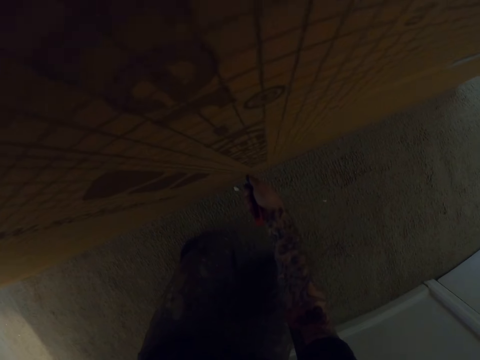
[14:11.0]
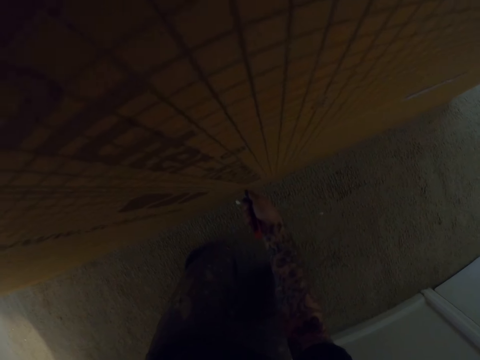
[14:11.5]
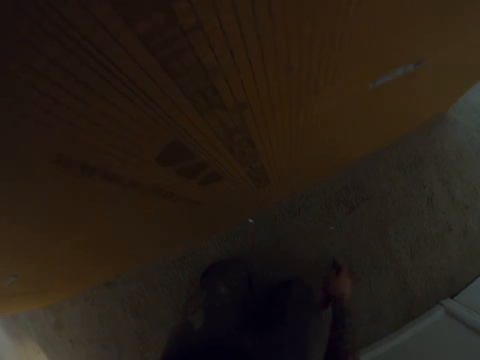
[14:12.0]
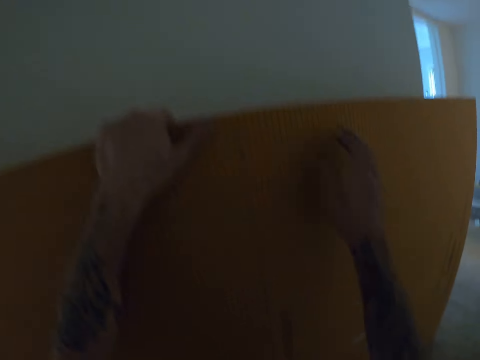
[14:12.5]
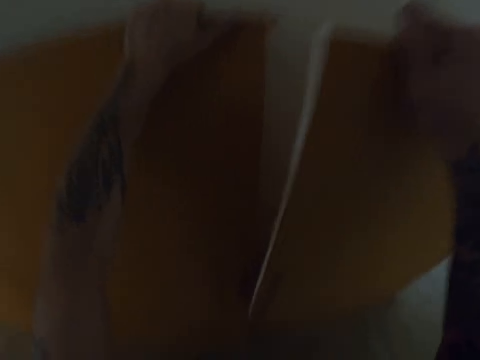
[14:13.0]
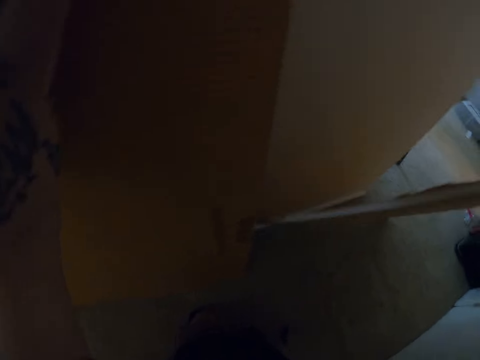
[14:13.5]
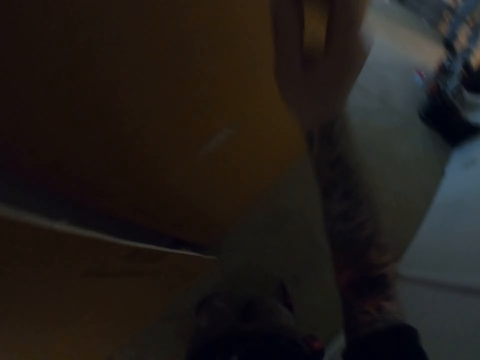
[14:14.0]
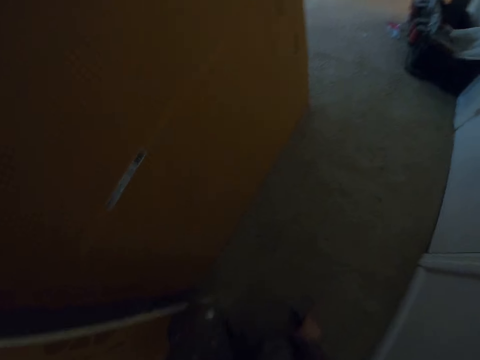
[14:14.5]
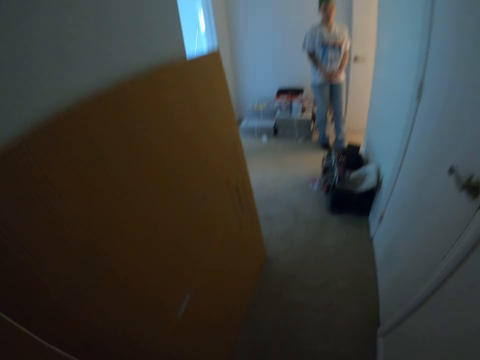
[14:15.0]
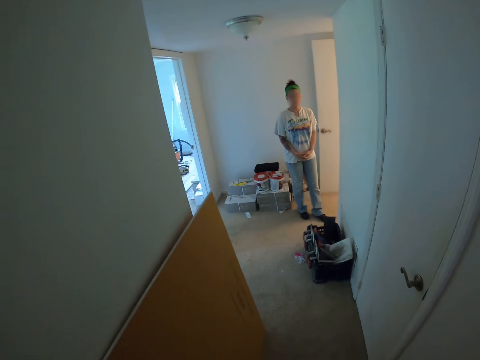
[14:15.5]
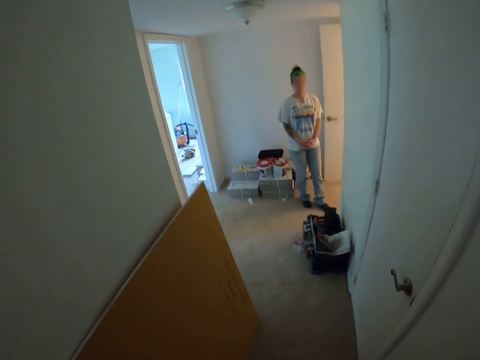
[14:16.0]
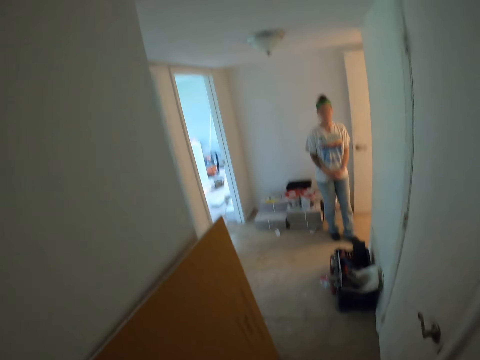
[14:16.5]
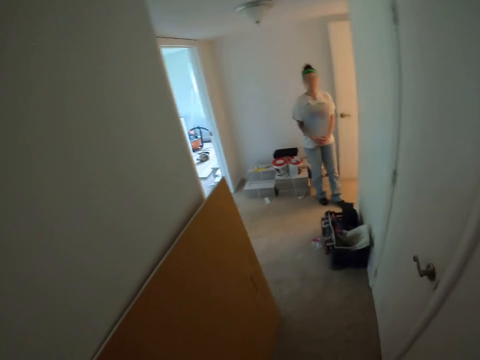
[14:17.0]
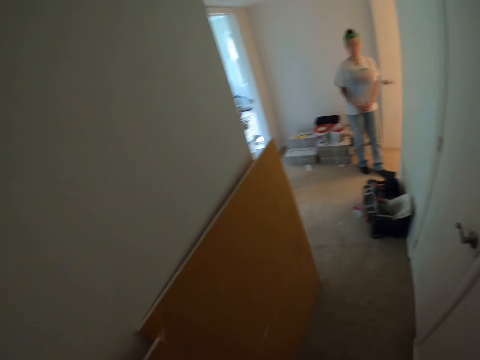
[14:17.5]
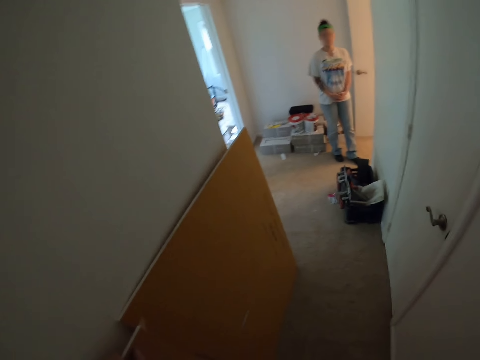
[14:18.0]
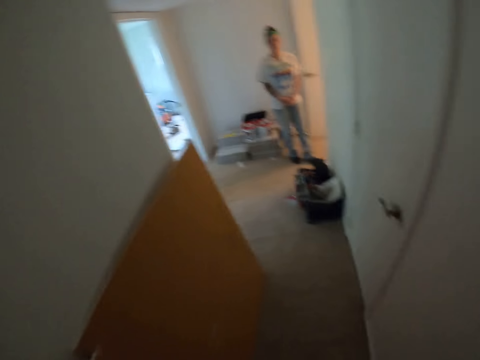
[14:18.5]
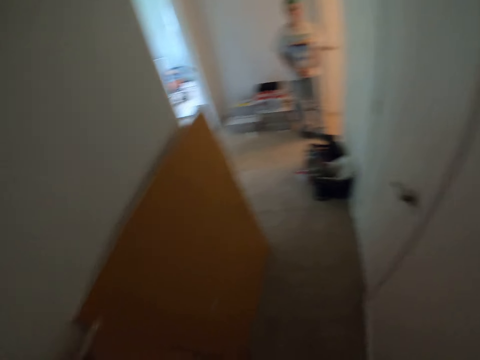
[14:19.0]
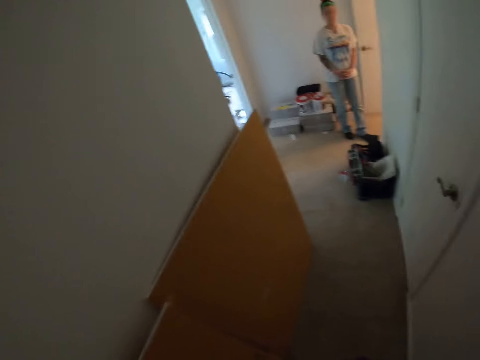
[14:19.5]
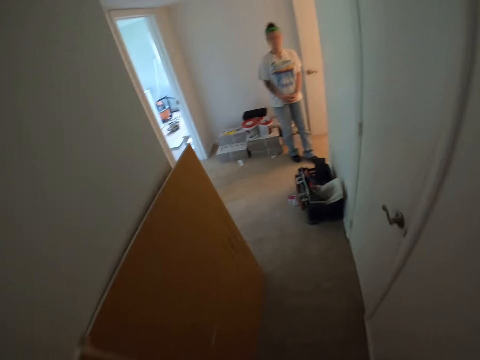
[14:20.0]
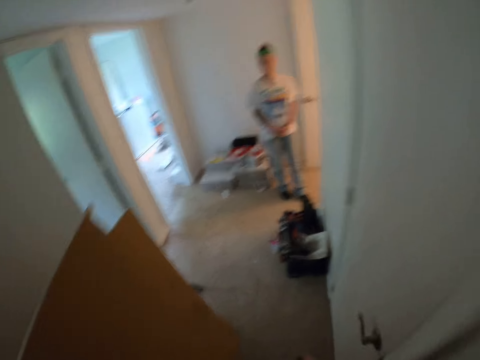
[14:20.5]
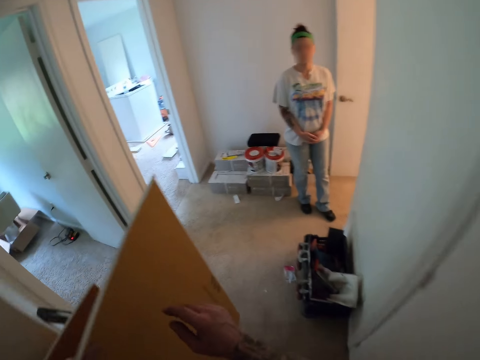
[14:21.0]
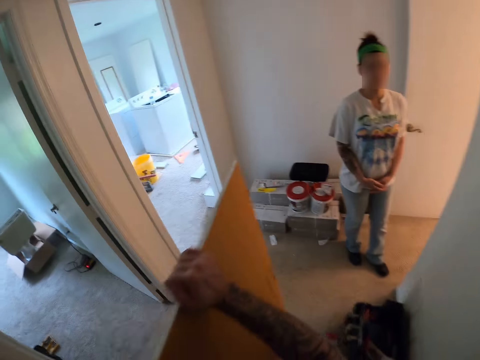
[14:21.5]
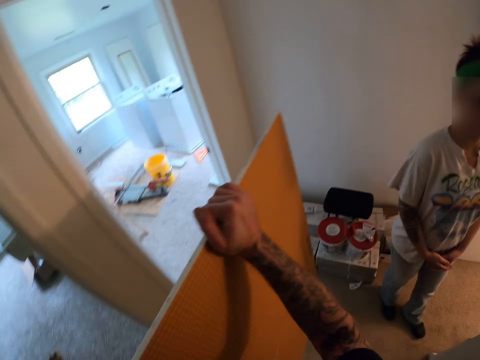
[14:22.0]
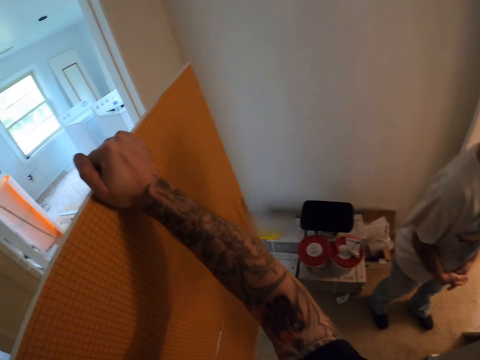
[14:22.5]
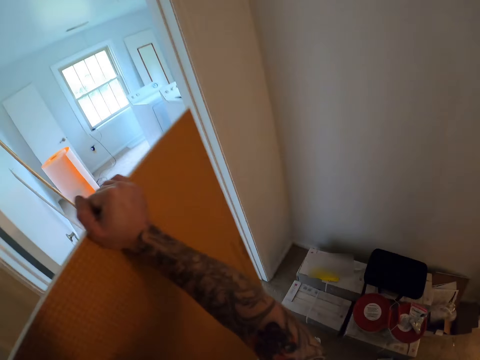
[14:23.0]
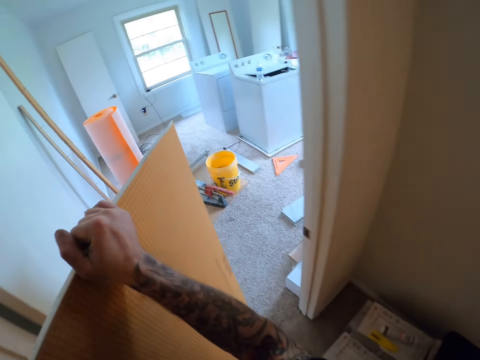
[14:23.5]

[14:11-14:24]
The camera wearer splits the tile backer board with both hands. A woman stands around the room. The camera wearer picks a half of the tile backer board. They walk towards another room.

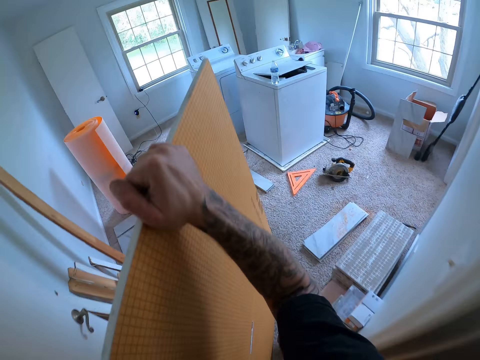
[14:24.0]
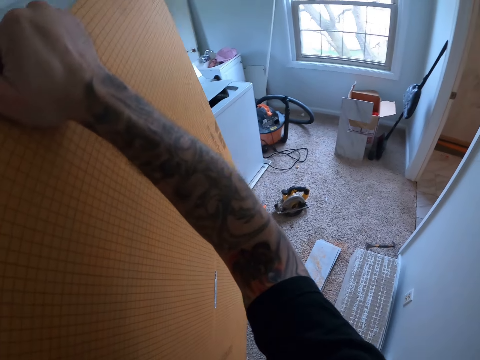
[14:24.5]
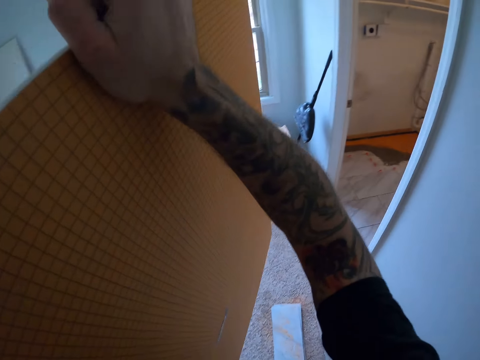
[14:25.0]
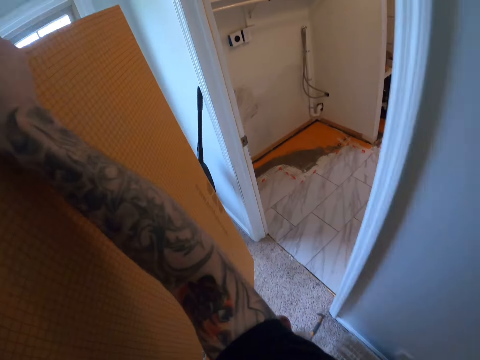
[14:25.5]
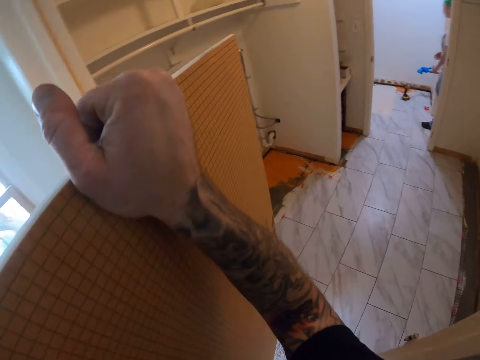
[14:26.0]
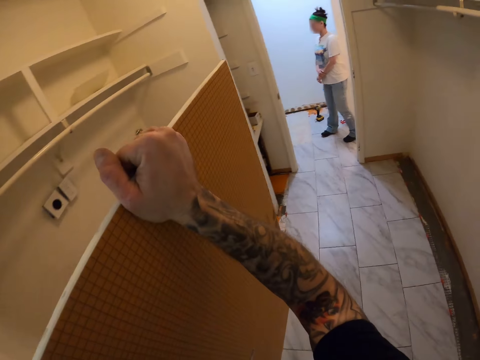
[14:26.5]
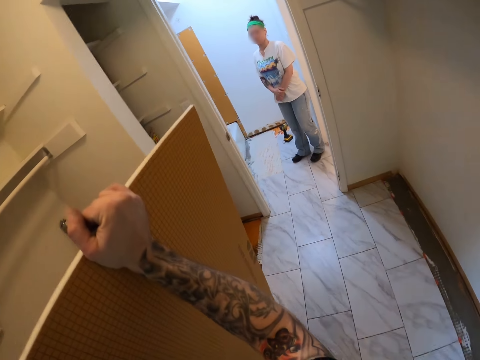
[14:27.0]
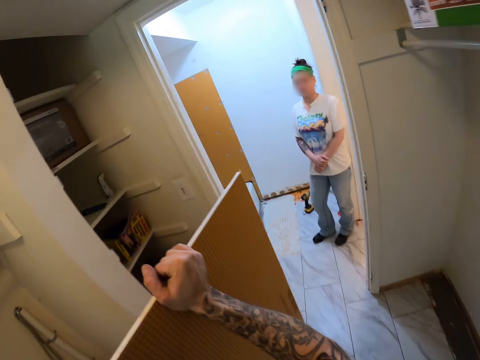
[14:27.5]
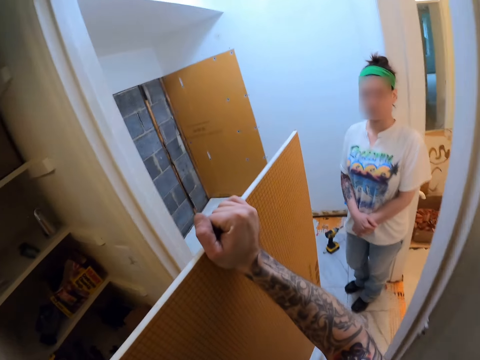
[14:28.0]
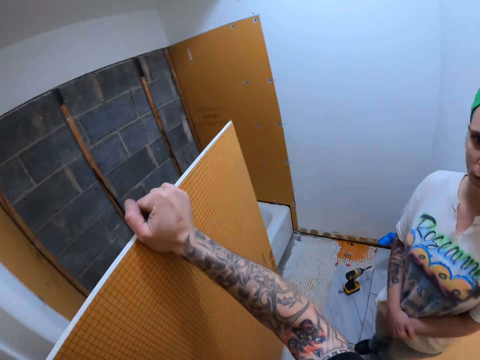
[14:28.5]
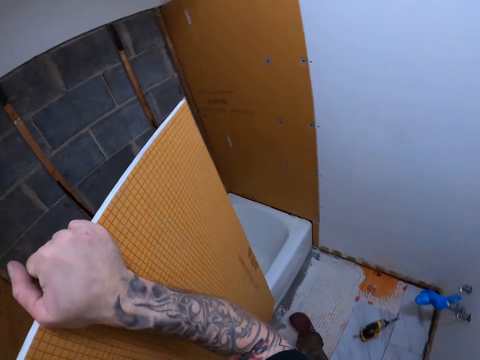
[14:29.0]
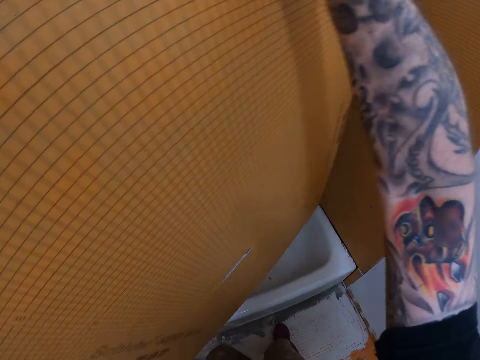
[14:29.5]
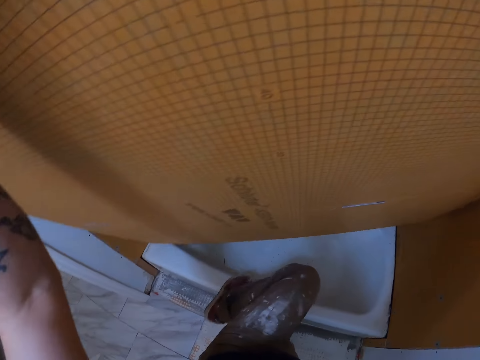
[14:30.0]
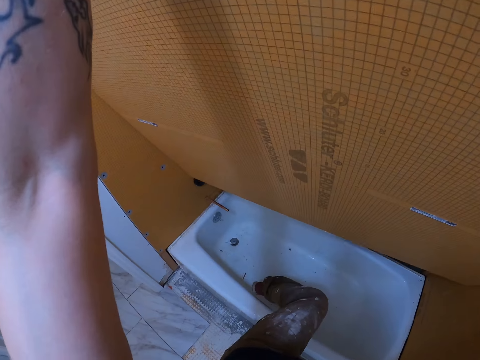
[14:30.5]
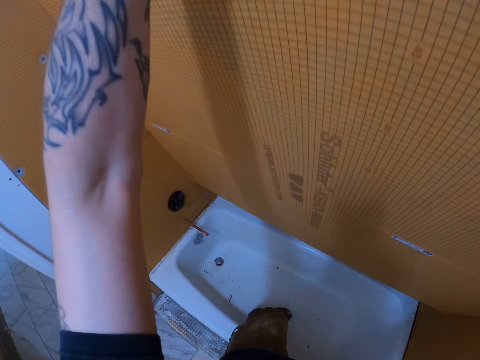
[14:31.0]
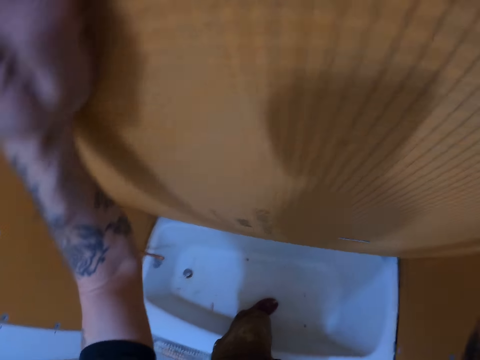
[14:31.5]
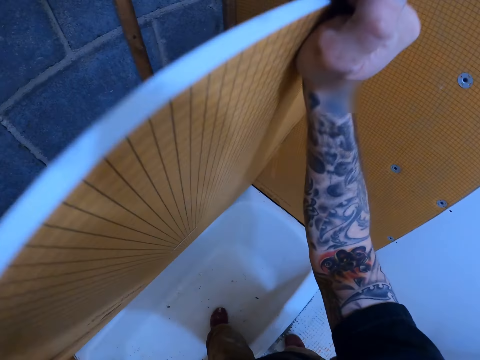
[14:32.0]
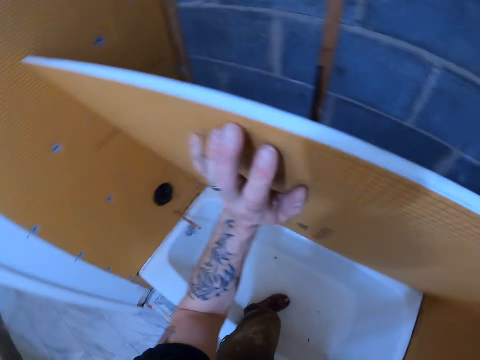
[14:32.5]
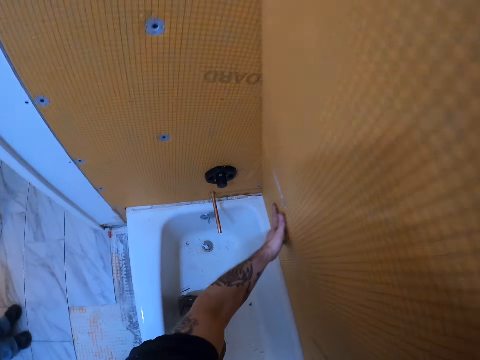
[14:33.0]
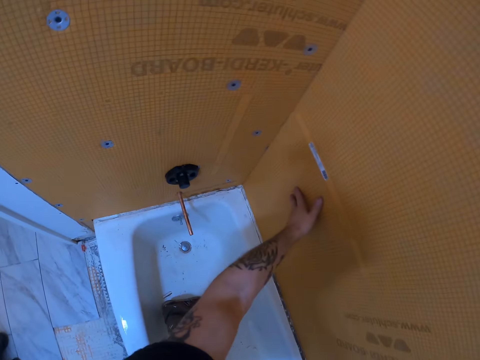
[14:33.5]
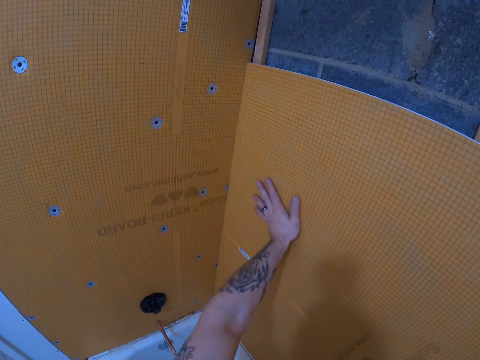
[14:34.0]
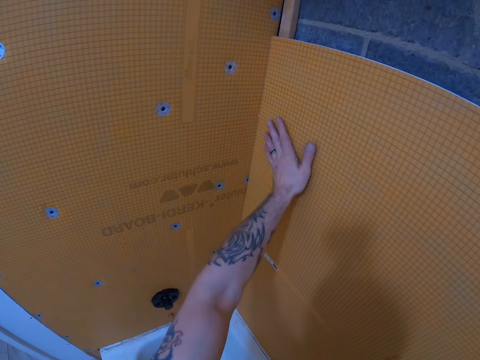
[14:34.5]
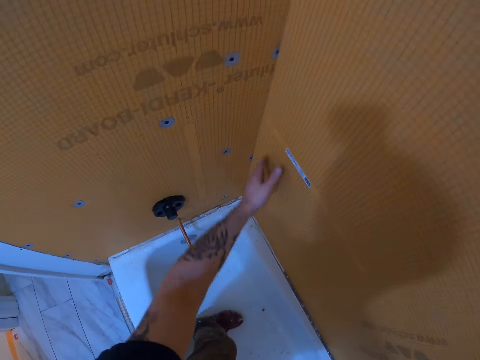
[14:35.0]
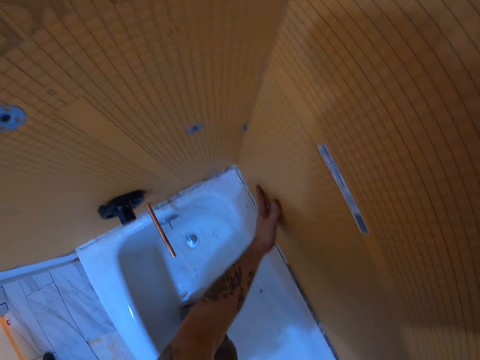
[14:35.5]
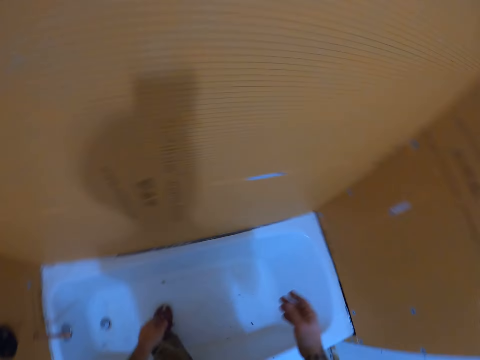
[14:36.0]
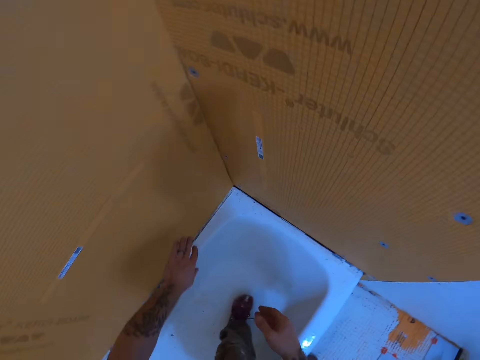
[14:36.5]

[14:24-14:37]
A woman walks in another room. The camera wearer steps on the bath tub. They insert the tile backer board on the wall.
